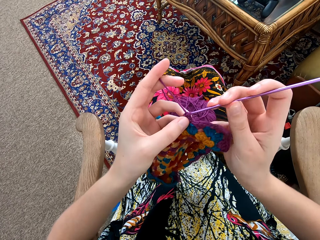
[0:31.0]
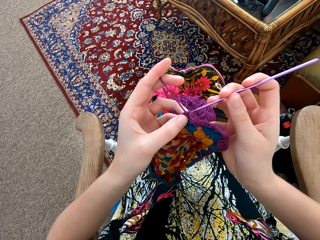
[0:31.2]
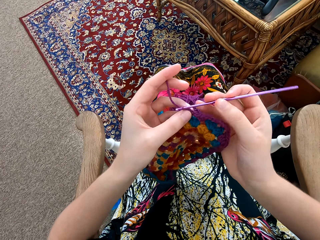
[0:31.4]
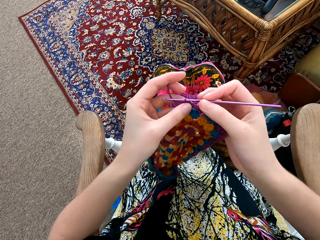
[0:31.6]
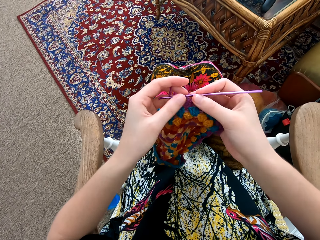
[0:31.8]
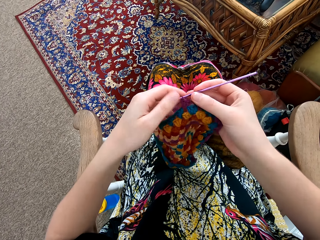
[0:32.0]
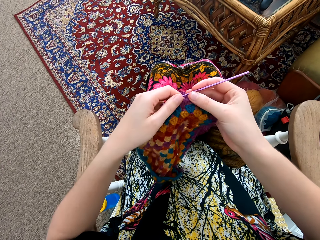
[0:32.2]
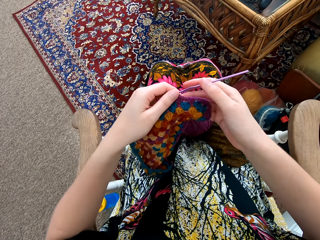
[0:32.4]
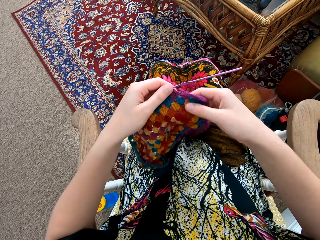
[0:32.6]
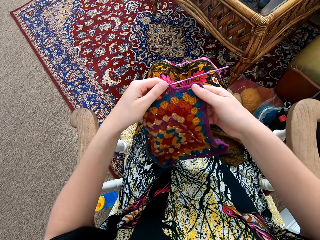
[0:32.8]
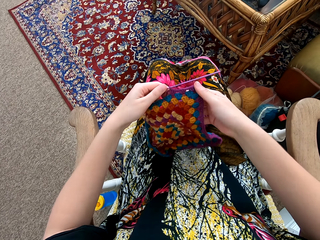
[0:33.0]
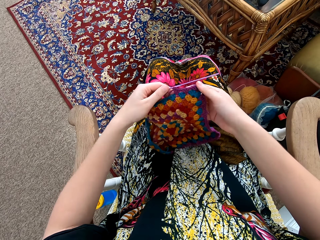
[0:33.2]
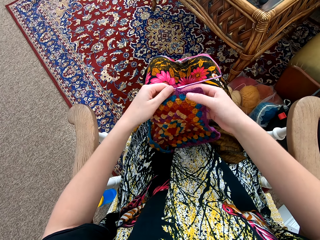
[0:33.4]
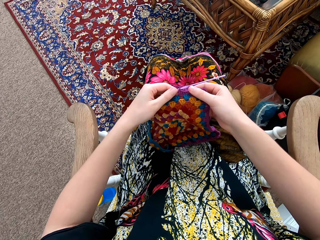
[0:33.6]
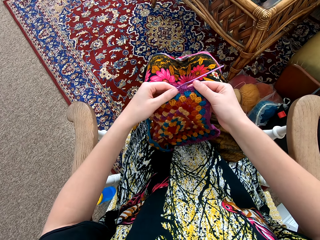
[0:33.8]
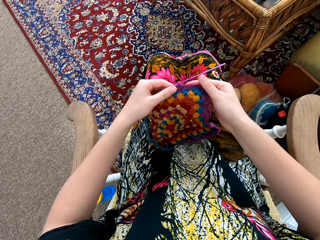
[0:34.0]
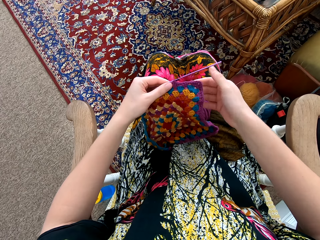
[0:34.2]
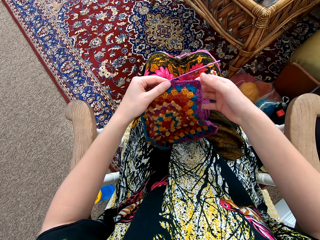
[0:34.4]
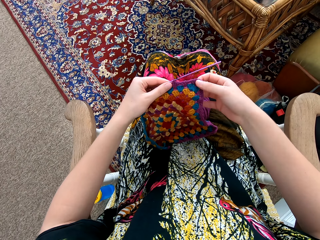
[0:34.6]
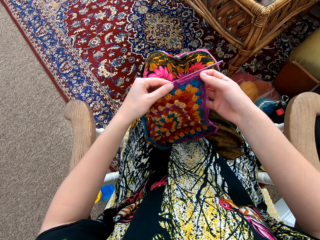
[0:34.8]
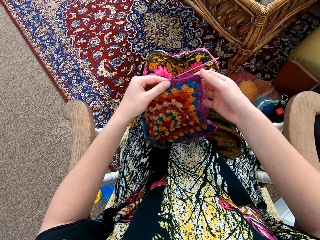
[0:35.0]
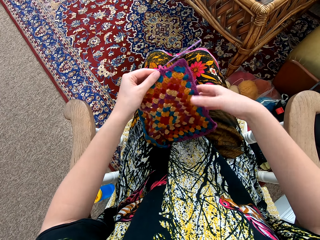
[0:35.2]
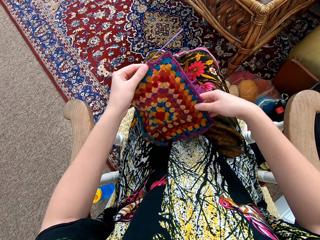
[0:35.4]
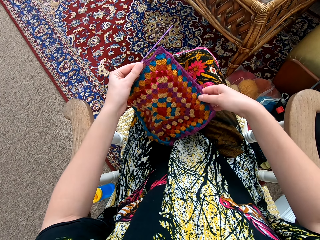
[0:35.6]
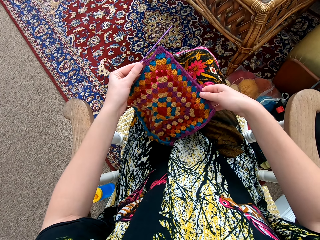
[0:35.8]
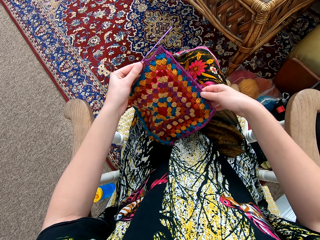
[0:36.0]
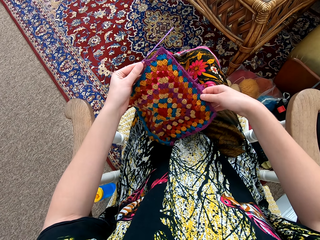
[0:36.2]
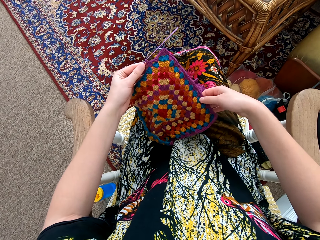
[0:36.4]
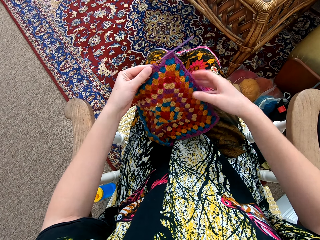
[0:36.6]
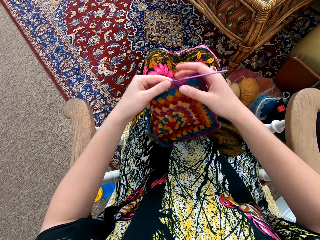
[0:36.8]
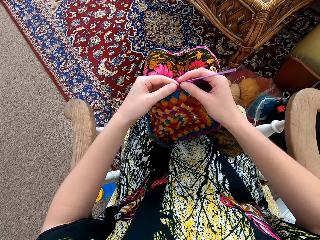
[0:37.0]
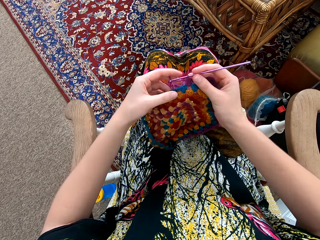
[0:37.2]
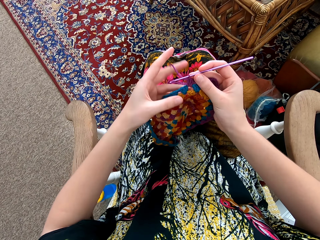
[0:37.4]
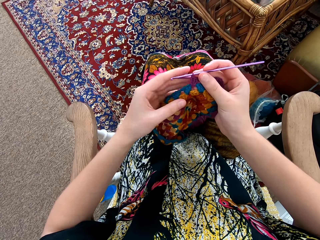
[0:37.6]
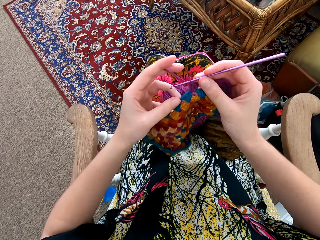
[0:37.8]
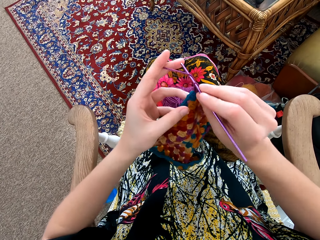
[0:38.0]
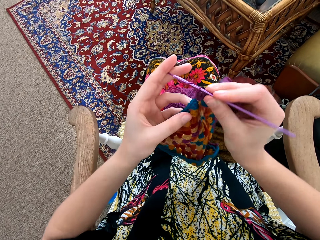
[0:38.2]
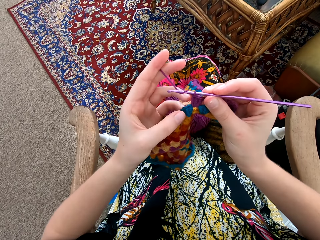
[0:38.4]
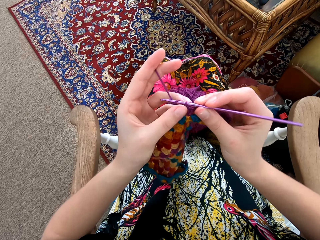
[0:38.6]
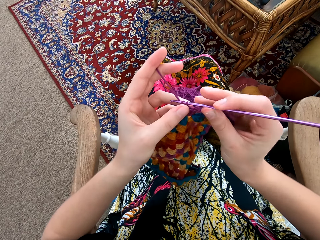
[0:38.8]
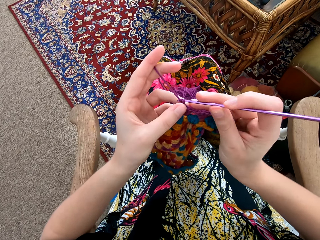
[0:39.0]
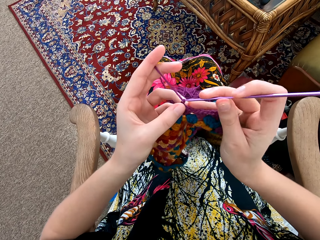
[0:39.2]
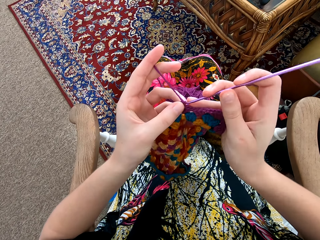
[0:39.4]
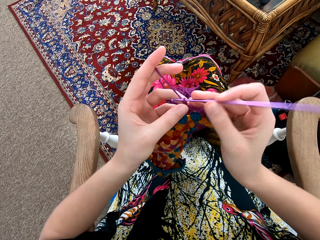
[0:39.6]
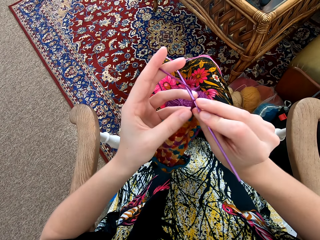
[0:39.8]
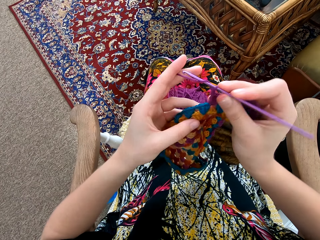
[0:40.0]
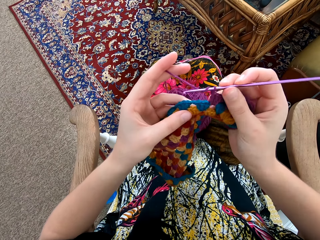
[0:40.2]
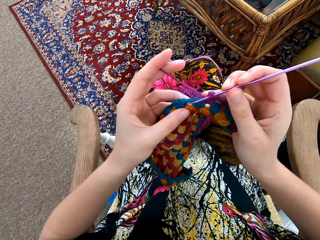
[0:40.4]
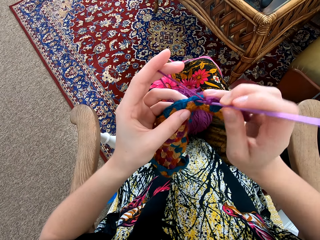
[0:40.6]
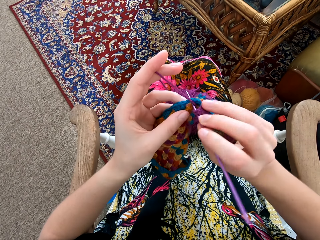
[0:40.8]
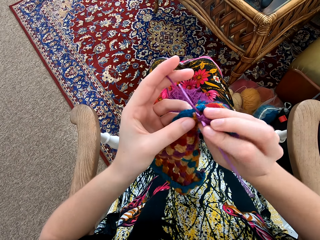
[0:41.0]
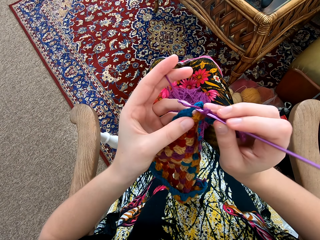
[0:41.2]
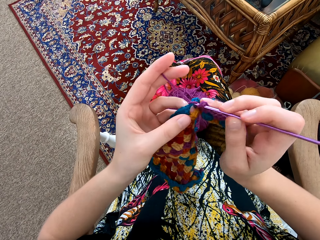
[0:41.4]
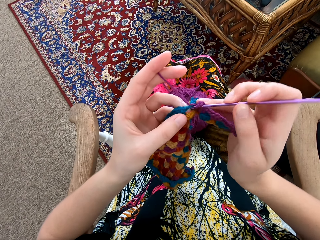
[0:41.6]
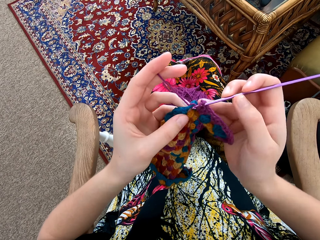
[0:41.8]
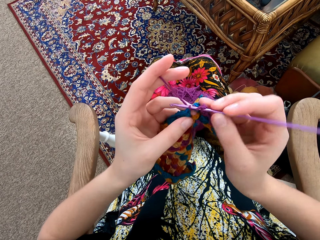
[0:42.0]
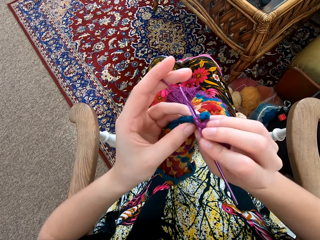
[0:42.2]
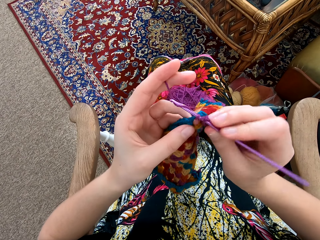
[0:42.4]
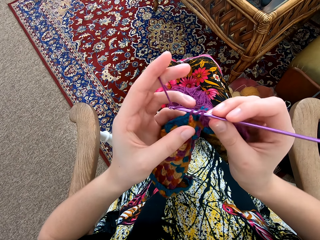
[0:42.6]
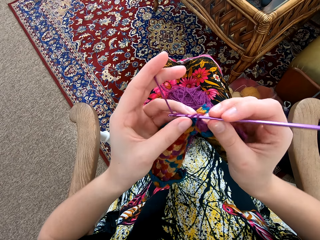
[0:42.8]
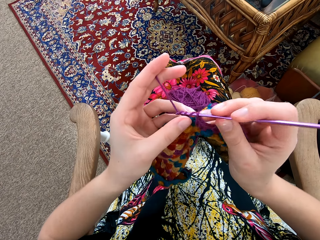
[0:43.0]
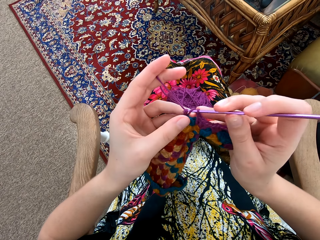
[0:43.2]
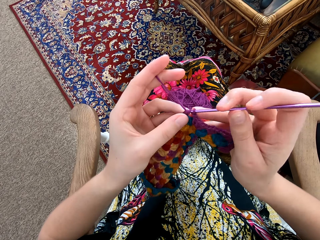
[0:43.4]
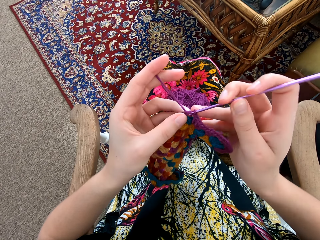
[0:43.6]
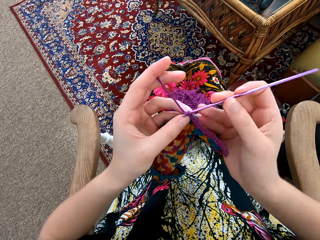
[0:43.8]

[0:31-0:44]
The camera wearer looks at the garment. She spreads a knitting pattern with her hand. She touches the crochet hook. She knits the pattern with a weaving thread and a needle. She interlocks a loop of thread with the crochet hook.

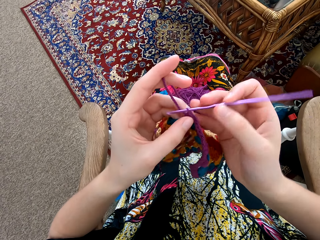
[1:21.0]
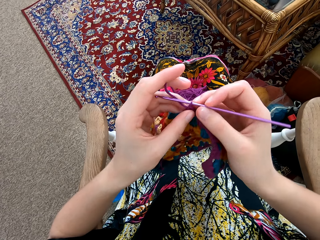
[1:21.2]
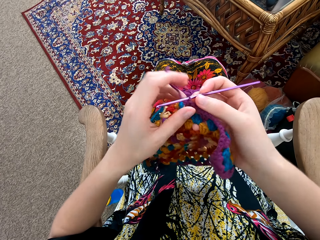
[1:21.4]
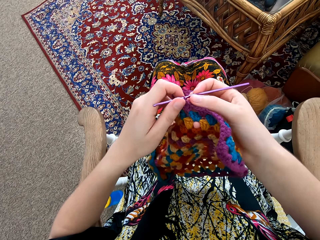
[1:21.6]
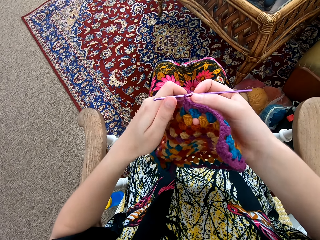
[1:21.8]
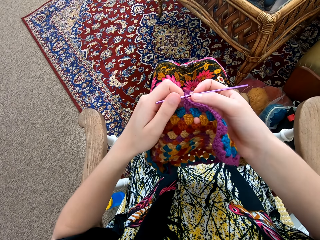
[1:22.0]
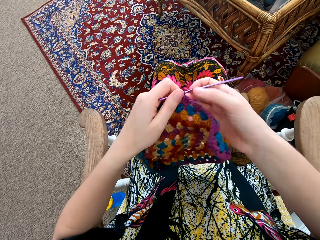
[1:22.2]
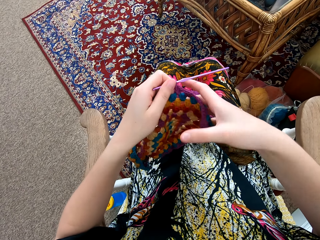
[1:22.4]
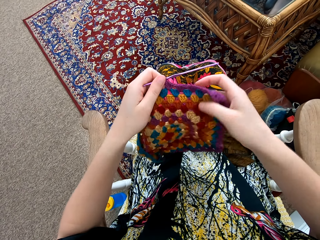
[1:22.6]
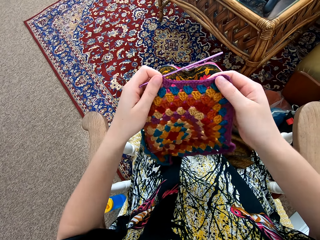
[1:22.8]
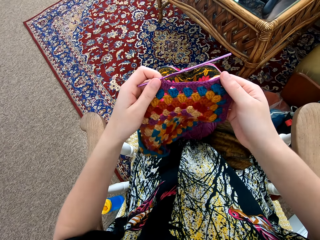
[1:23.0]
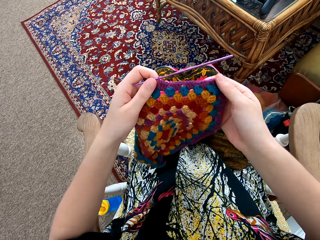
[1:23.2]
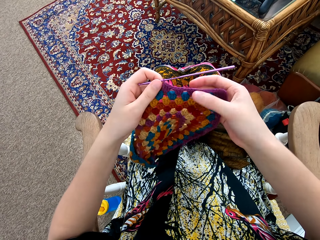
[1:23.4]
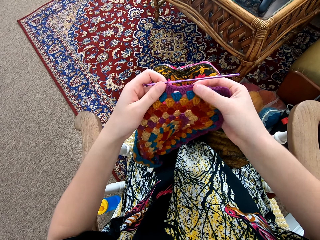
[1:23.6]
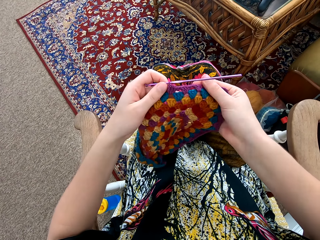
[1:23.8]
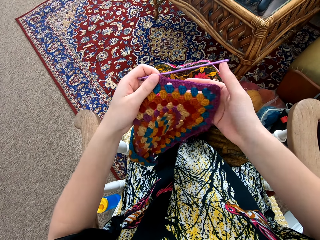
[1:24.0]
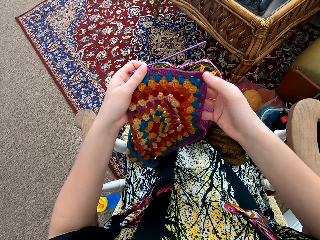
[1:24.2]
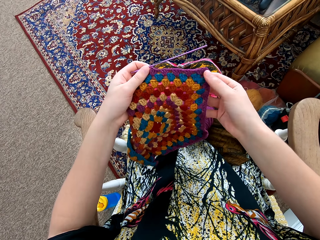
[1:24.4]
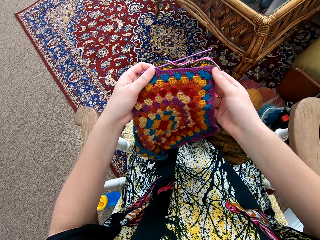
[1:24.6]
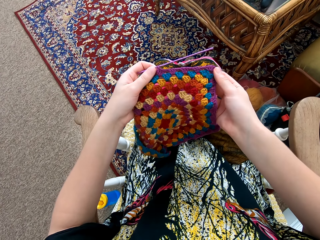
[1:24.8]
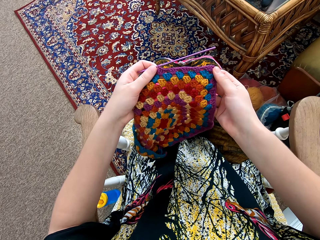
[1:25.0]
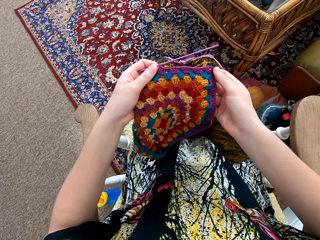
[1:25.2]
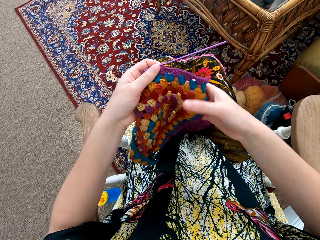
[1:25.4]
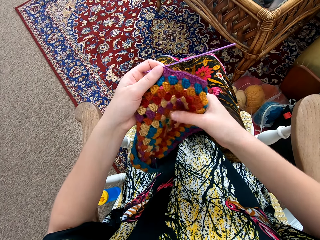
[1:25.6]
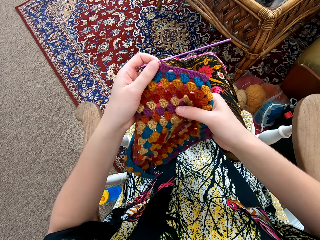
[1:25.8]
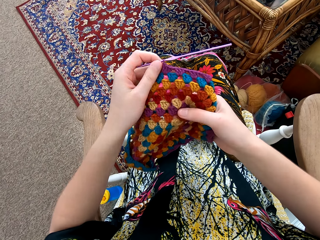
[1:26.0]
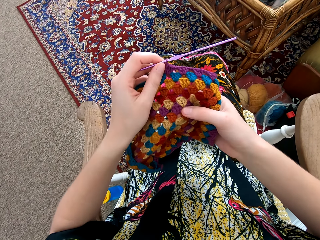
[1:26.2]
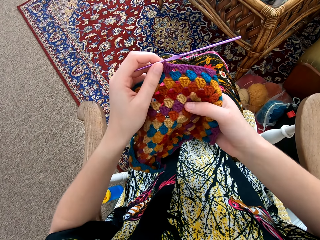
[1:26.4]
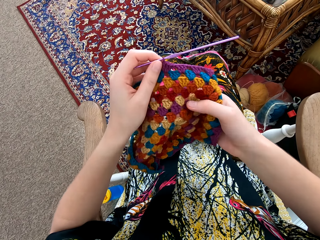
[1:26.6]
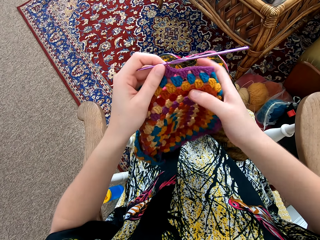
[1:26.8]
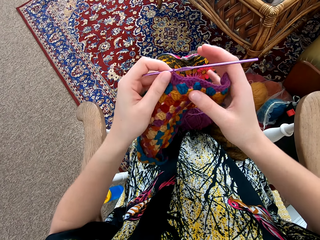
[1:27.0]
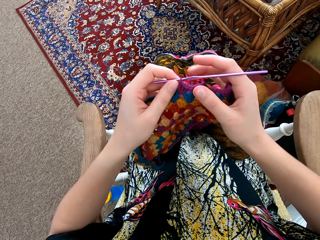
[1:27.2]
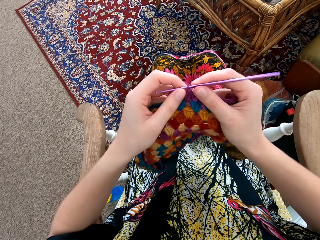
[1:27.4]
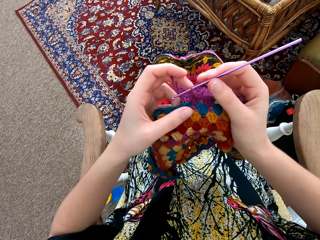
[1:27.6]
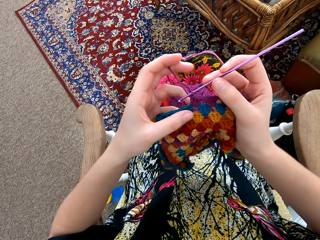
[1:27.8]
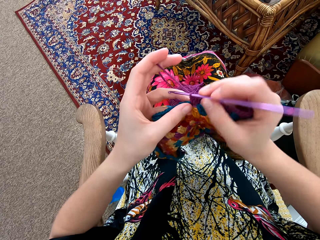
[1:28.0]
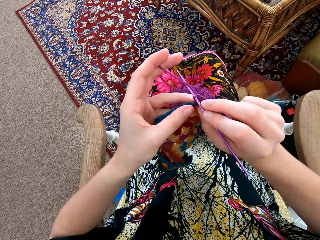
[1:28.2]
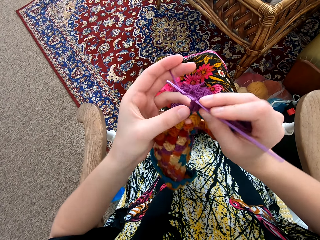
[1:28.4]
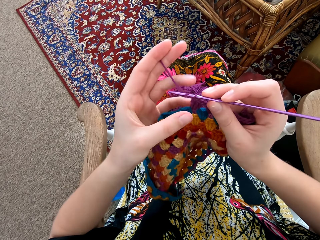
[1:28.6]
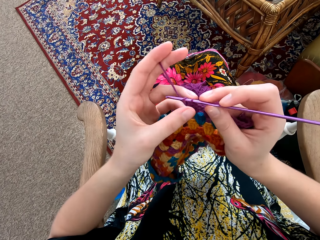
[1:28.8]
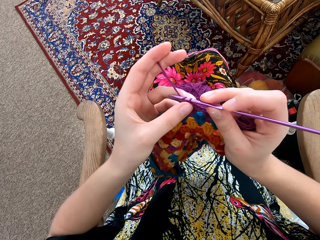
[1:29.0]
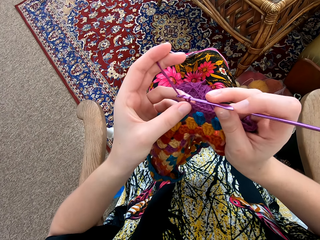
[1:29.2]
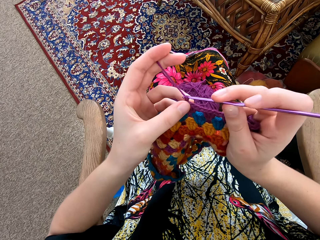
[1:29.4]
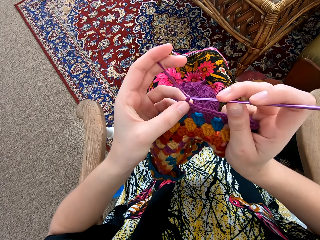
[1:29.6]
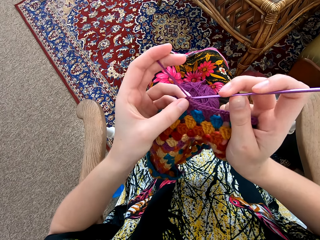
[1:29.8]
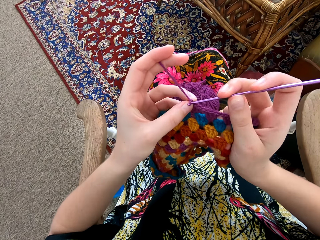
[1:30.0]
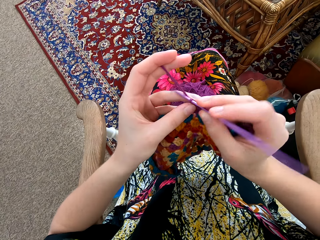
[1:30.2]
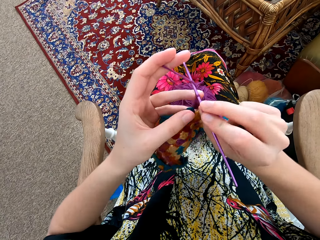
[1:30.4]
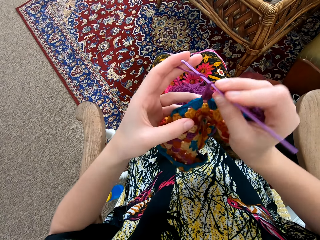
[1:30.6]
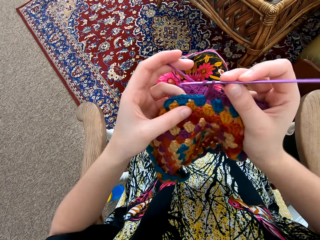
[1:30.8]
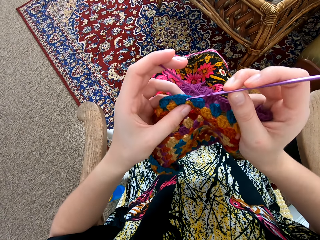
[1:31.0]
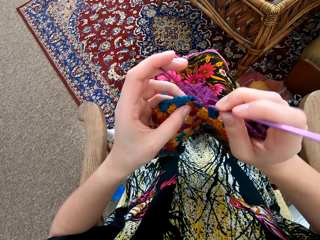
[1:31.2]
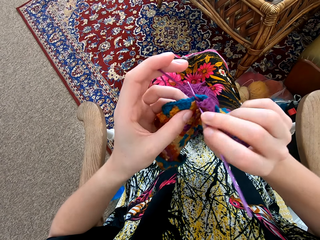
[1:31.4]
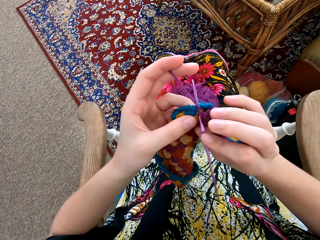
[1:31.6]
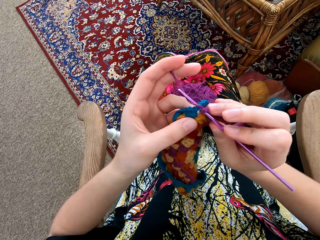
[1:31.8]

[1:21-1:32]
The camera wearer stretches the garment. She spreads a knitting pattern with her hand. She looks at the garment. She holds the crochet hook. She knits the pattern with a weaving thread and a needle.
